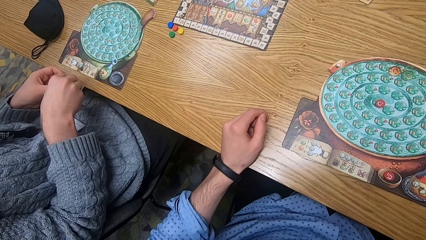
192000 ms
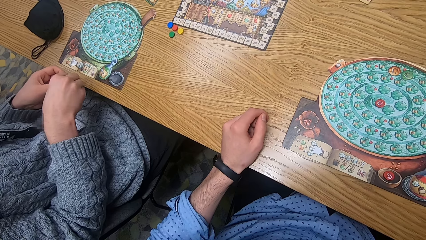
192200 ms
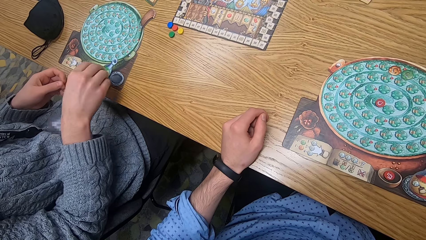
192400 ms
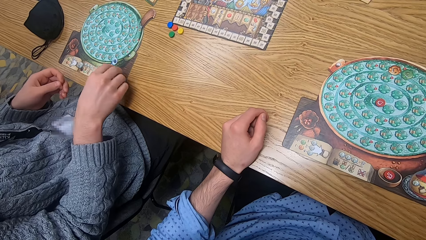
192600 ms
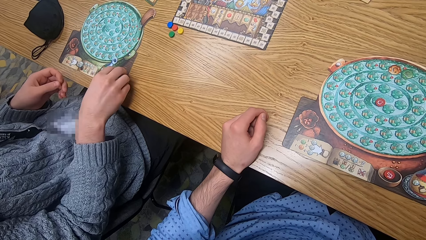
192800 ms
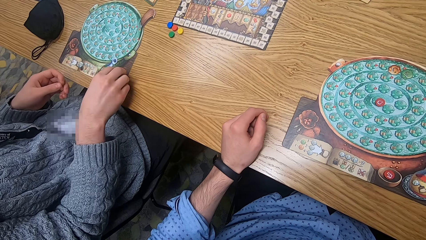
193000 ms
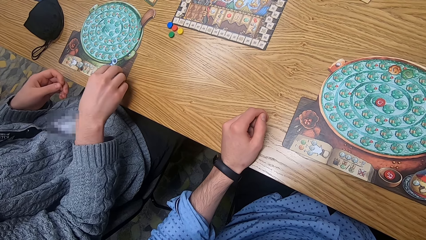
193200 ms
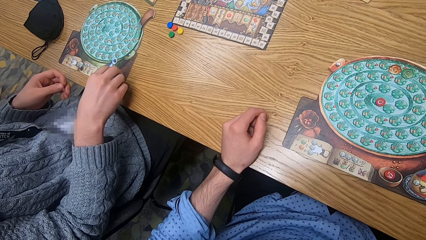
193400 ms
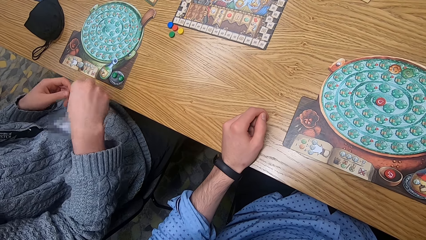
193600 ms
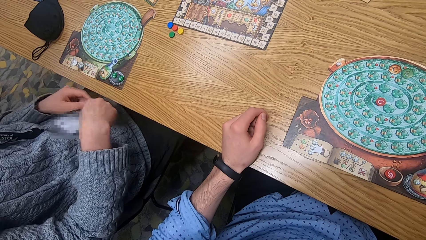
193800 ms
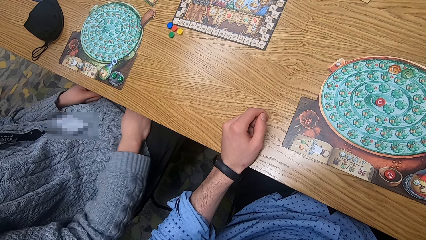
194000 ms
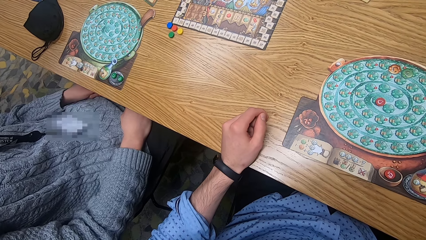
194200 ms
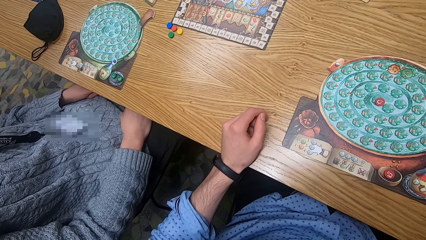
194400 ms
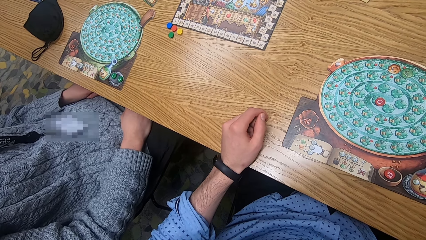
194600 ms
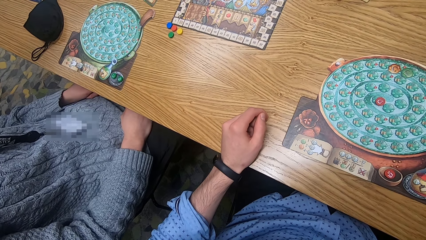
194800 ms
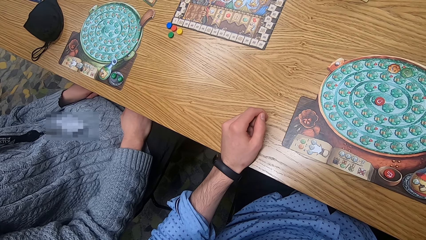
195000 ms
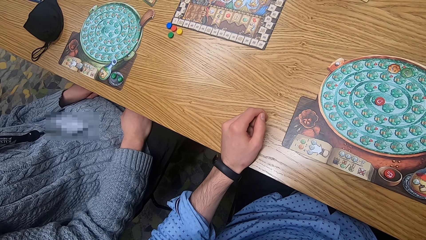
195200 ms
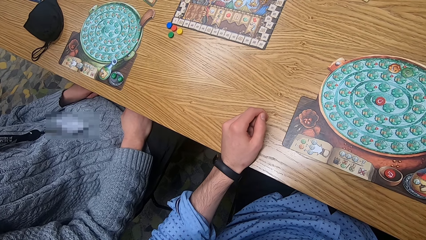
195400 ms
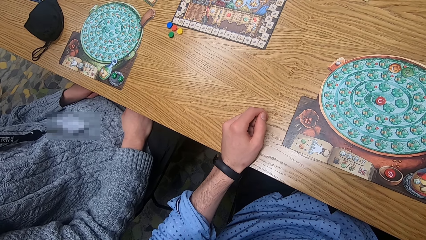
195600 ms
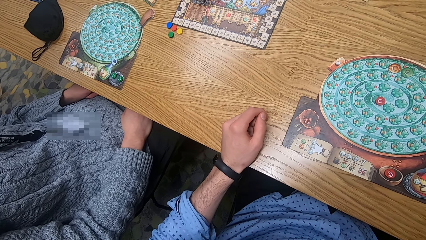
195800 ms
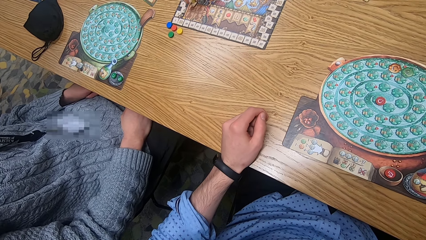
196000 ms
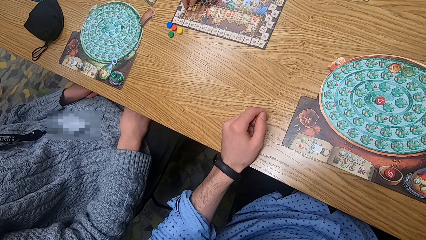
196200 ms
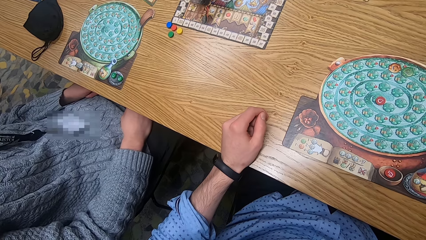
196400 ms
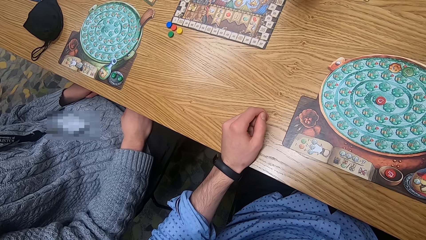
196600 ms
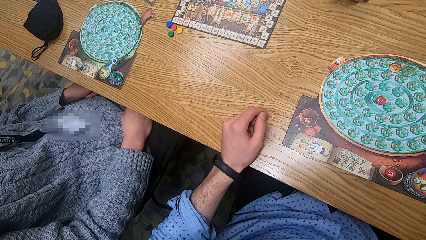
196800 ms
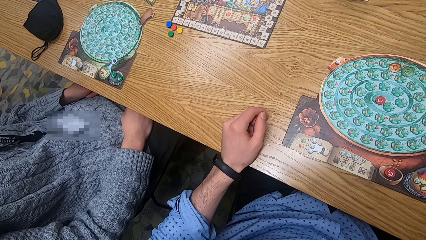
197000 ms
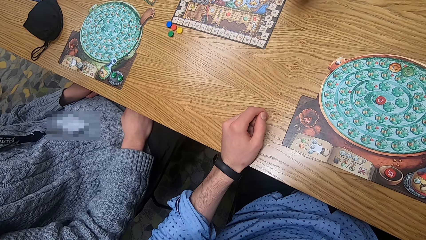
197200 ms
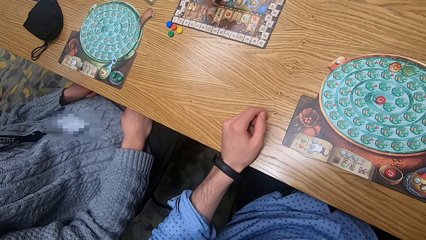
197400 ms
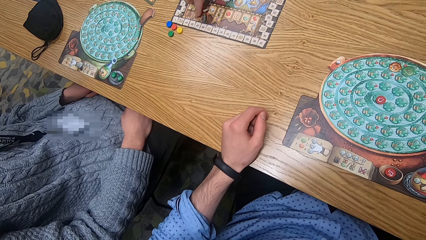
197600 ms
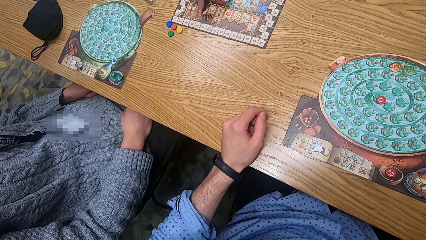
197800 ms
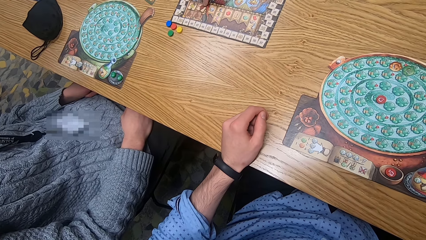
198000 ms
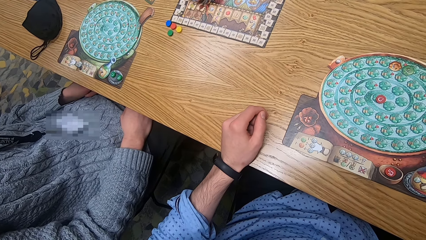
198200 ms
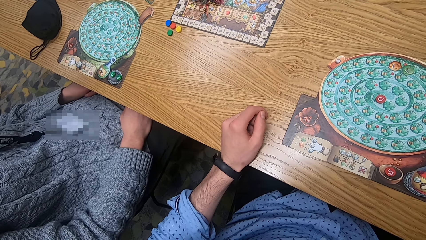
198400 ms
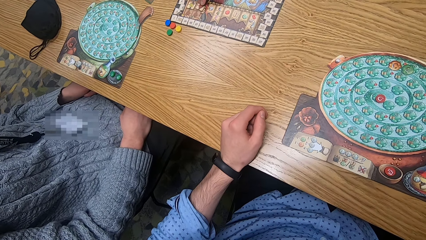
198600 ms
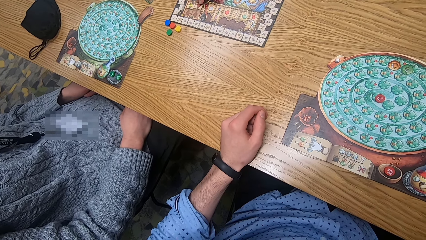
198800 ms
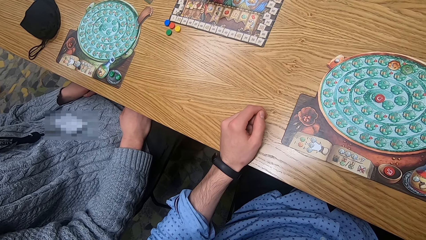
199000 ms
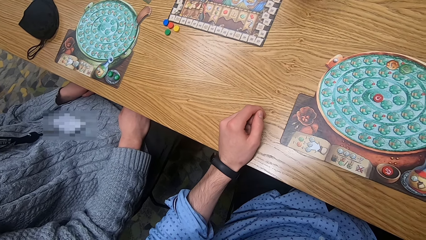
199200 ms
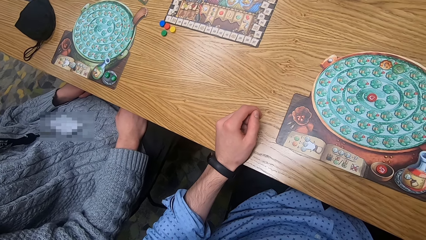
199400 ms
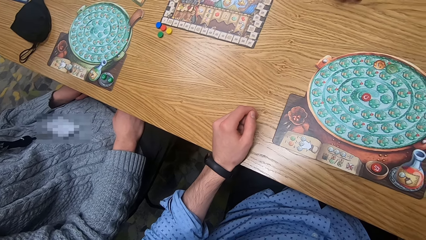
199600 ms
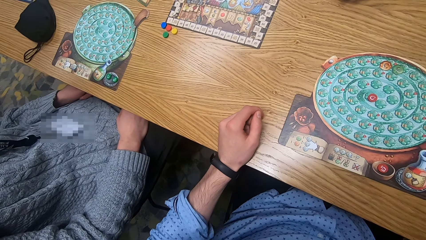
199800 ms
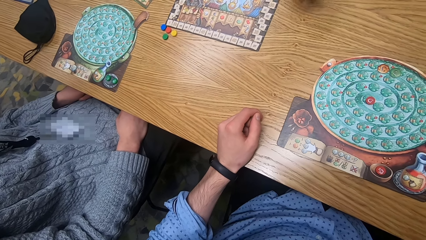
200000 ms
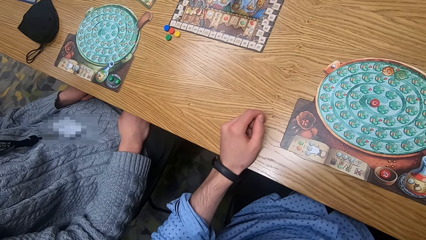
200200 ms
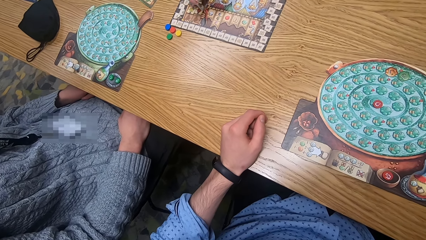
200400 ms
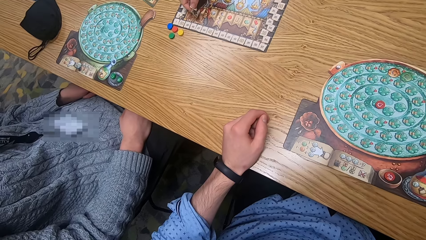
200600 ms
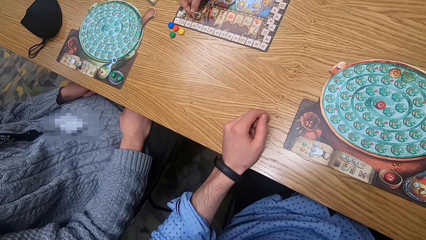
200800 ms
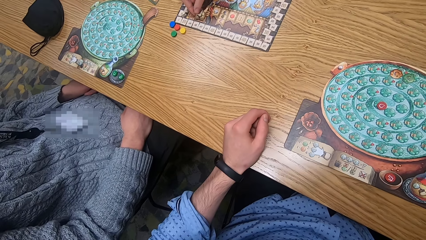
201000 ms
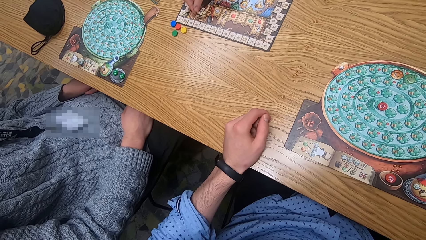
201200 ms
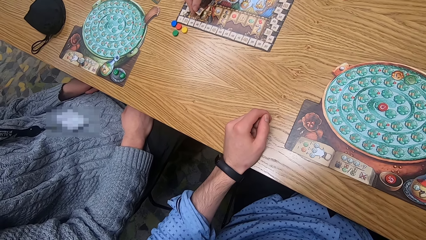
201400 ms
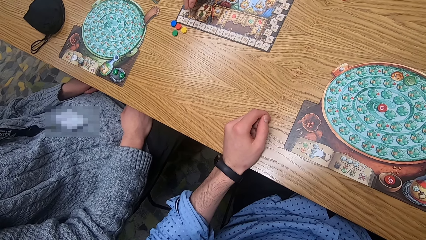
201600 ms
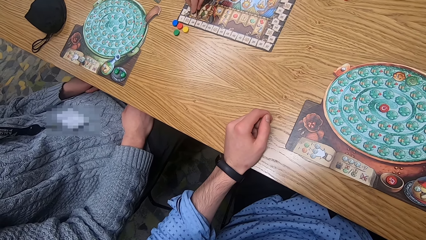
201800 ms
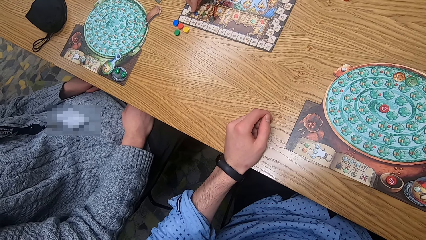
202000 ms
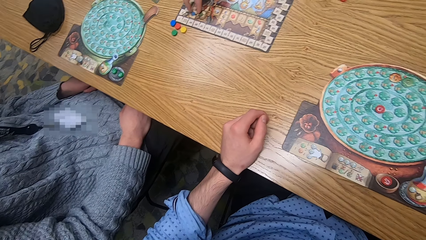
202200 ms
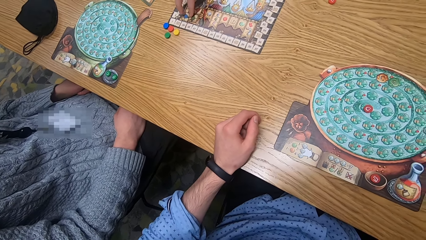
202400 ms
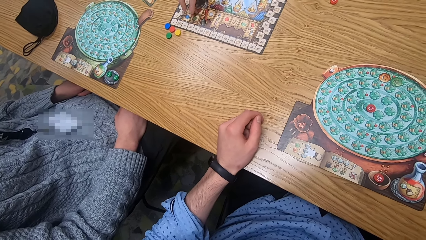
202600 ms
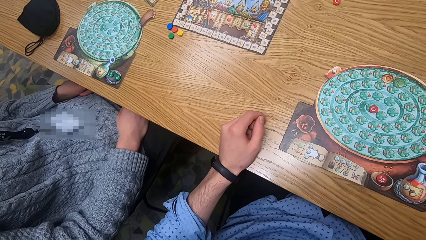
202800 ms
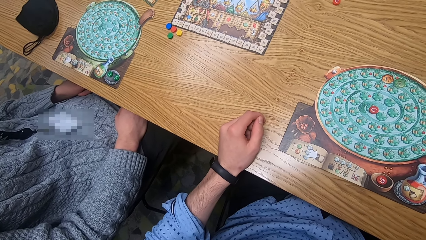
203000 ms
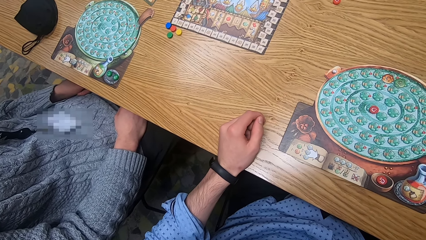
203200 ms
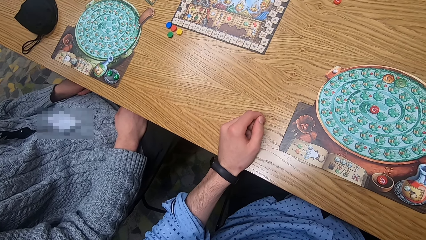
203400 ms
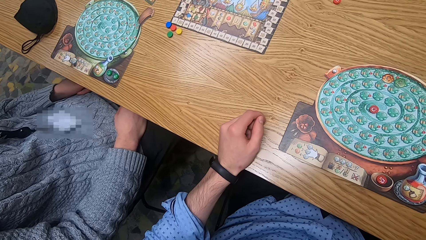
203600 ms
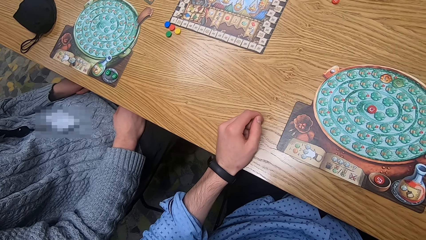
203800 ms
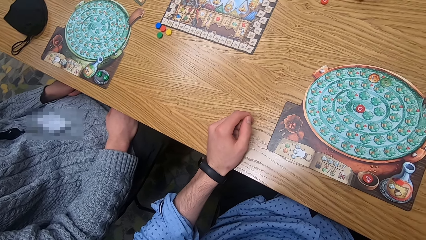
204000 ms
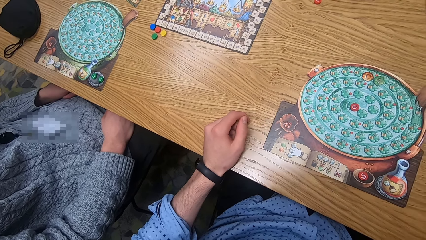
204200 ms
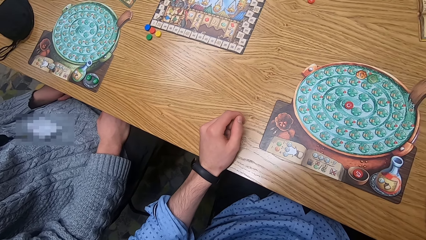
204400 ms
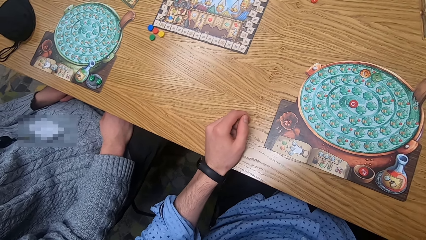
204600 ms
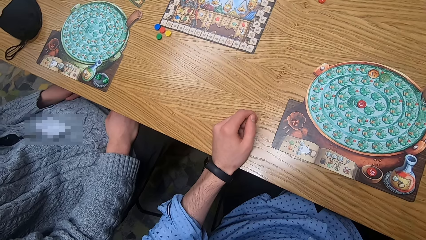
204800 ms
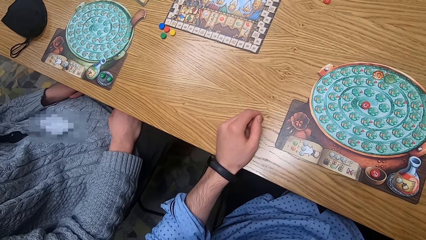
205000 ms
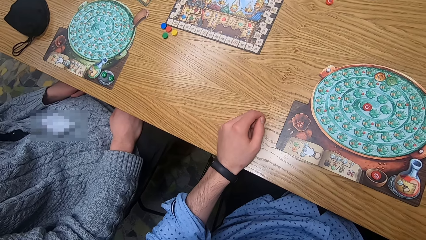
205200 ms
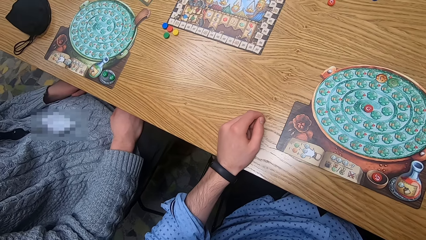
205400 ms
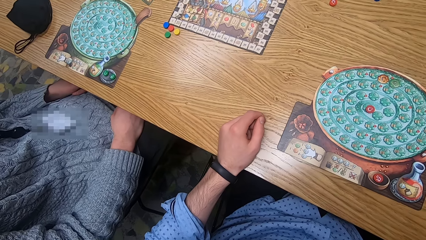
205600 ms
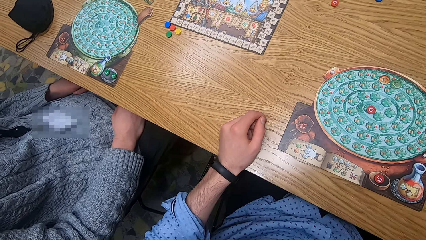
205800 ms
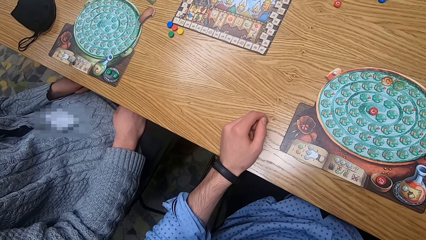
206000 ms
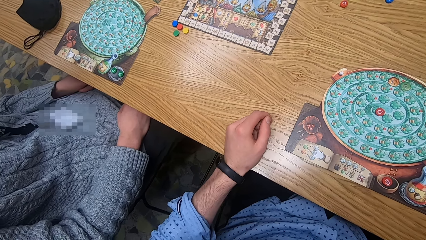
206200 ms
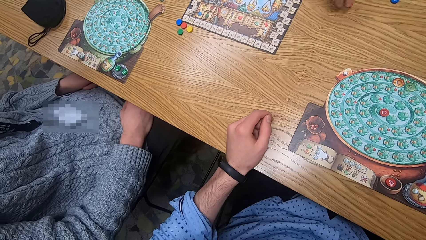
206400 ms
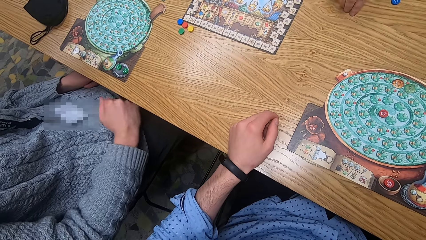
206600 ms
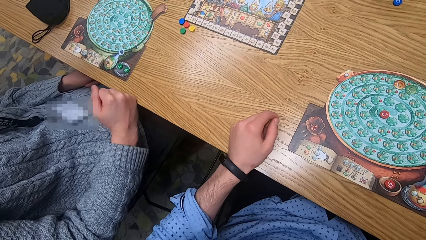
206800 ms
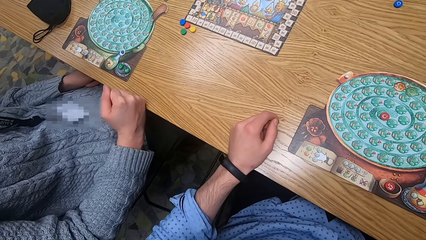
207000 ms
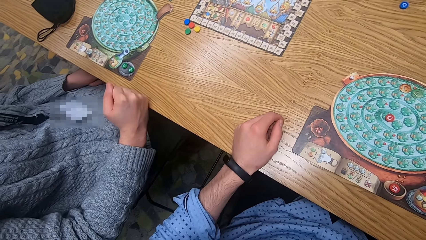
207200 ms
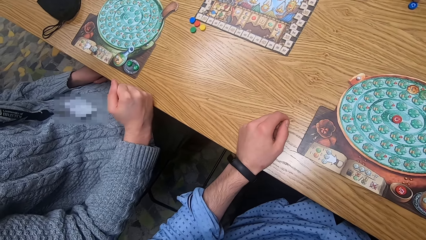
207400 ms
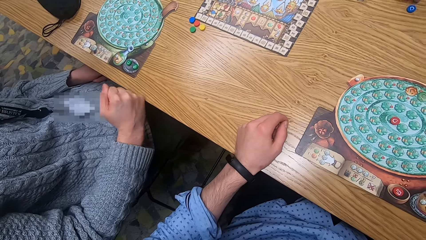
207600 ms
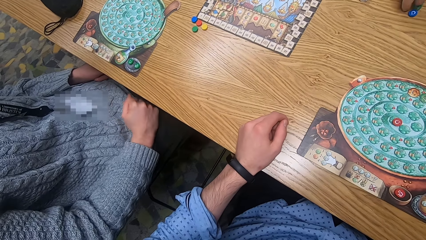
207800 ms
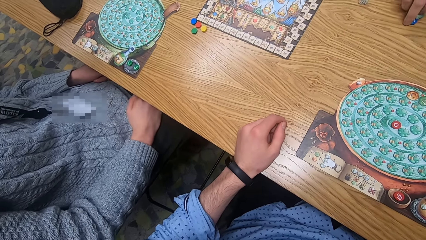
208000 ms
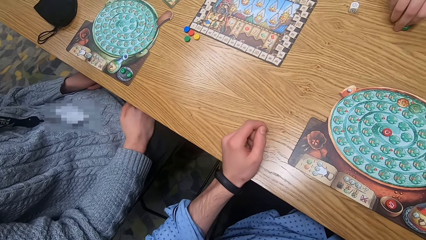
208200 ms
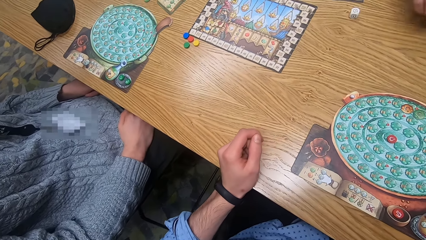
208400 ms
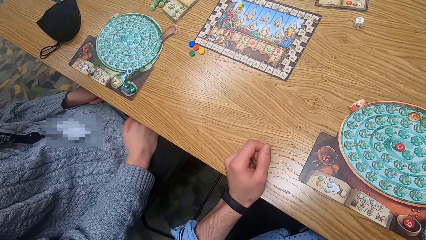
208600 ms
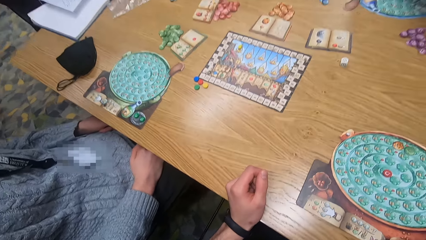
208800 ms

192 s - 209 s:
A man places the green chips on the player board with his right hand. A woman places a seal tile on the scoring board with her right hand, repeatedly. The woman picks a red chip from the table with her right hand. The man hits his right hand on the table. The woman moves a blue chip on the table with her right hand.
